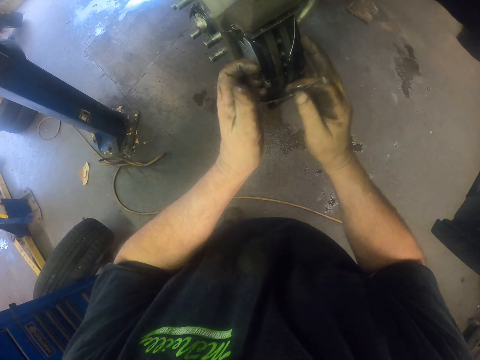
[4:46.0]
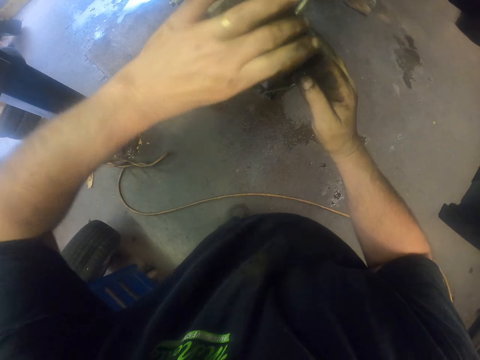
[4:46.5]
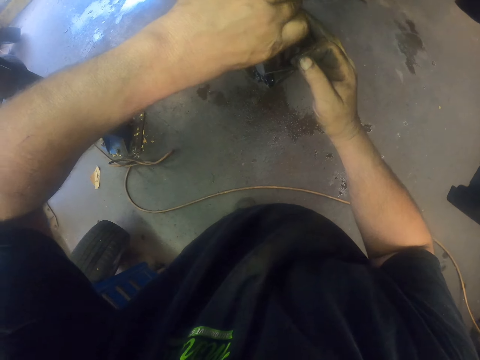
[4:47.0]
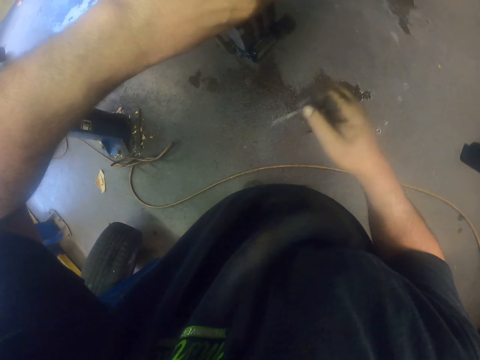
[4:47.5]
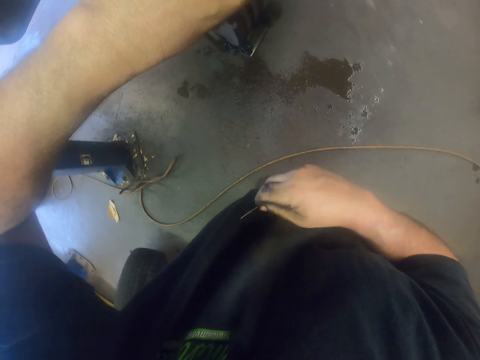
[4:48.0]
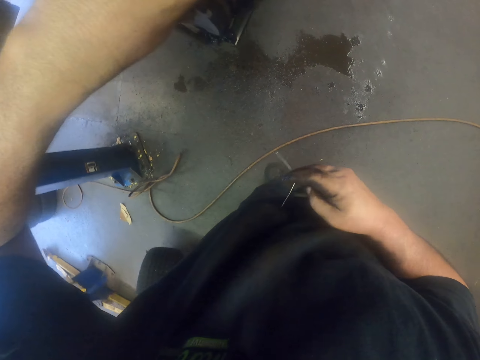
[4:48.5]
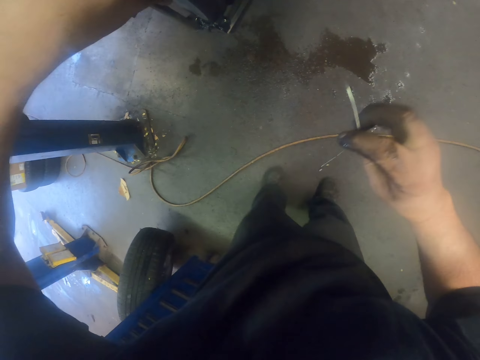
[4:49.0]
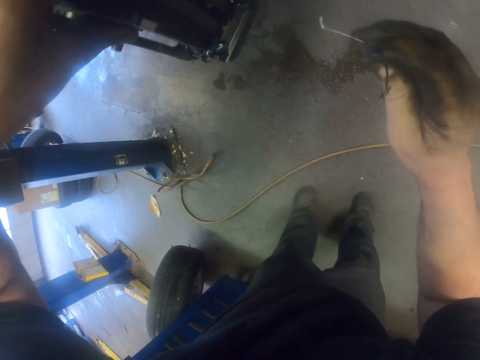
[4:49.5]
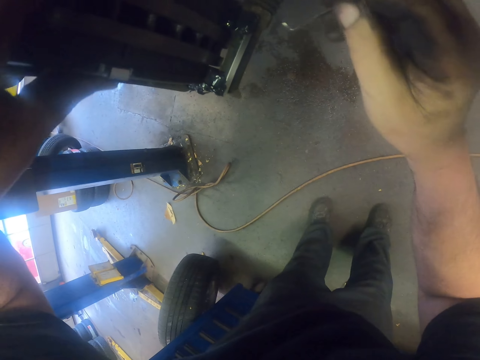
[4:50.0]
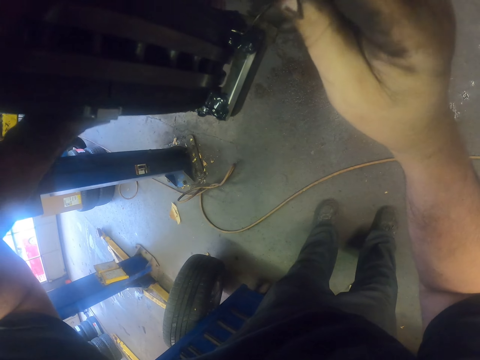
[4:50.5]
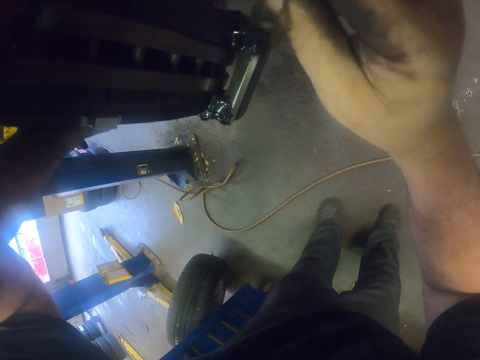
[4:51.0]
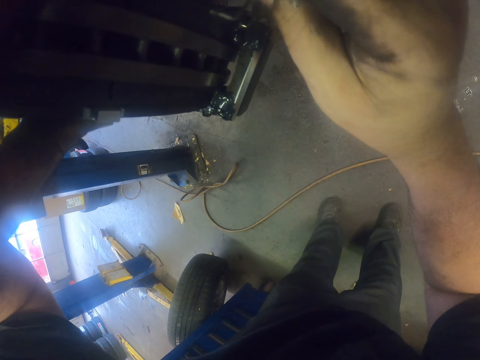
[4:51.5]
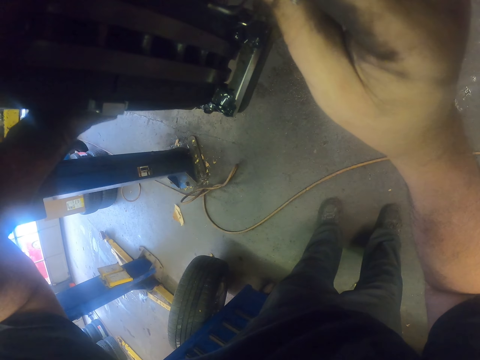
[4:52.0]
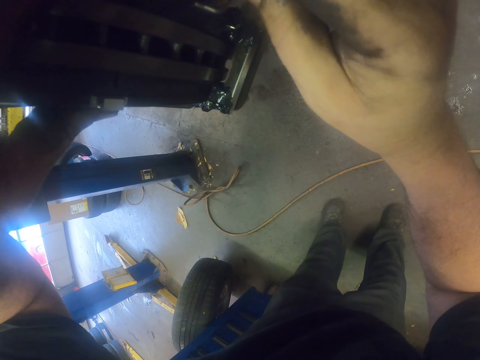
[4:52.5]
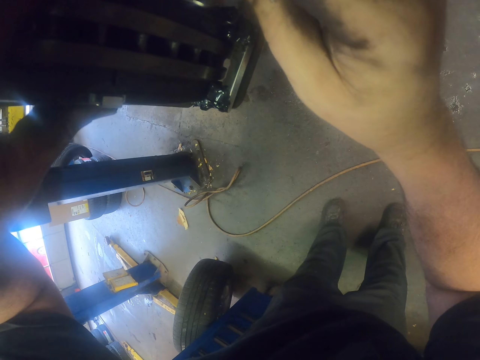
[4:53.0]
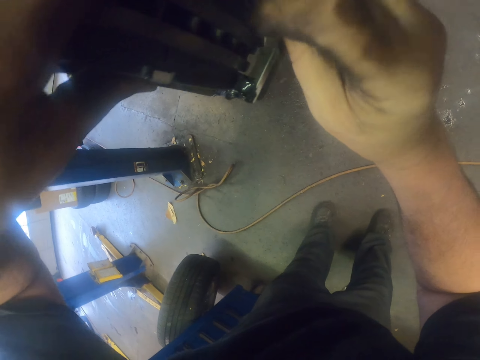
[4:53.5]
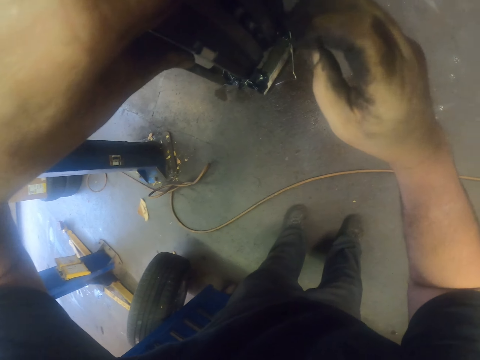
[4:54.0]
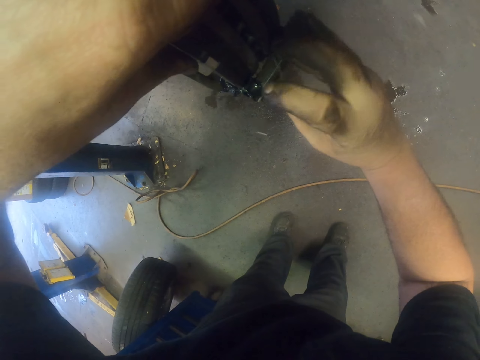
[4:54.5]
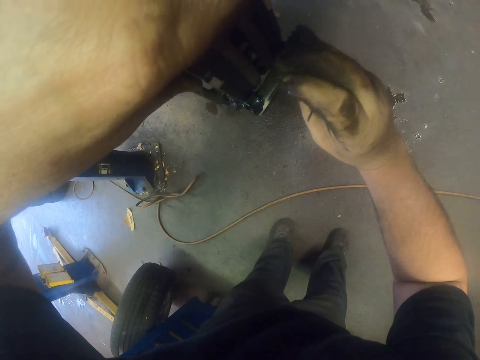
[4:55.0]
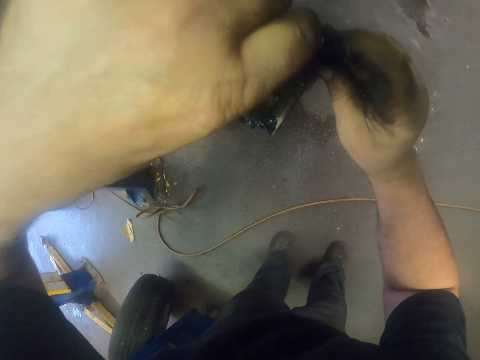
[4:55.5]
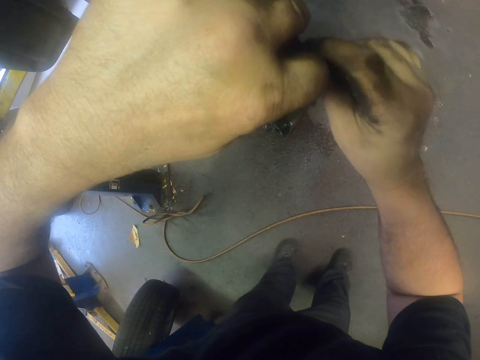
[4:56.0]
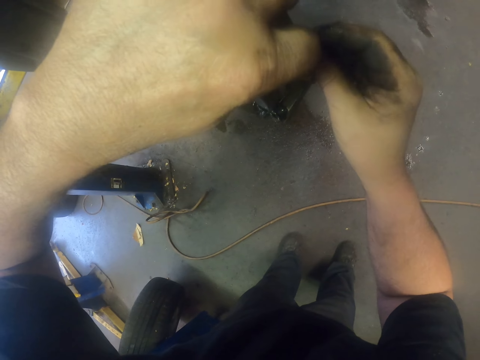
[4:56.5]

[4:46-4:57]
The camera wearer places the wire on the brake caliper.

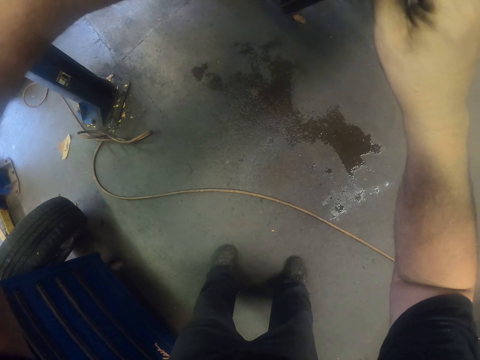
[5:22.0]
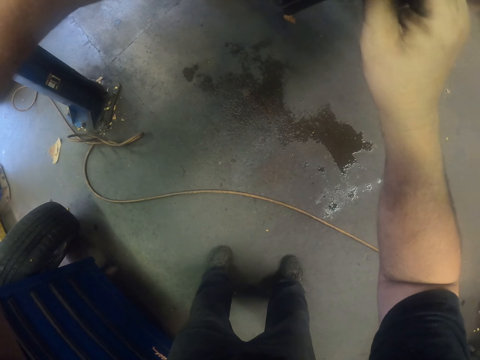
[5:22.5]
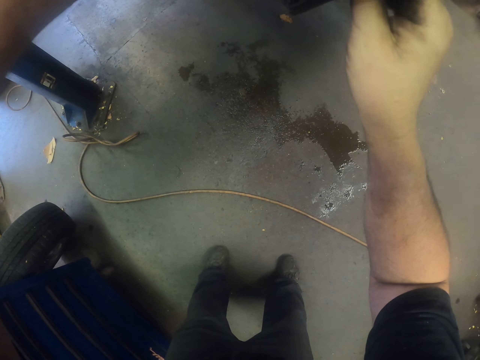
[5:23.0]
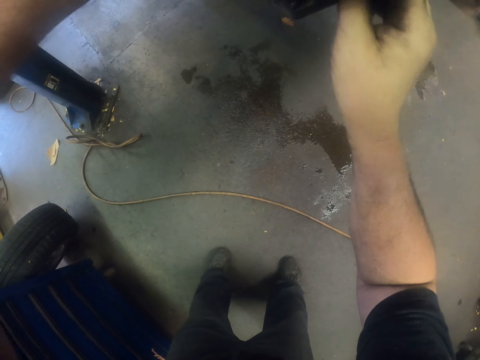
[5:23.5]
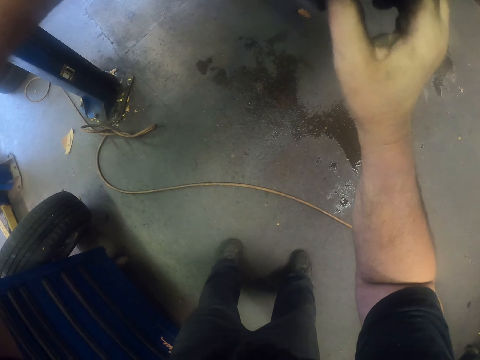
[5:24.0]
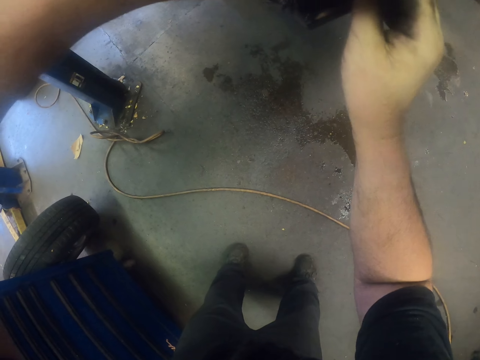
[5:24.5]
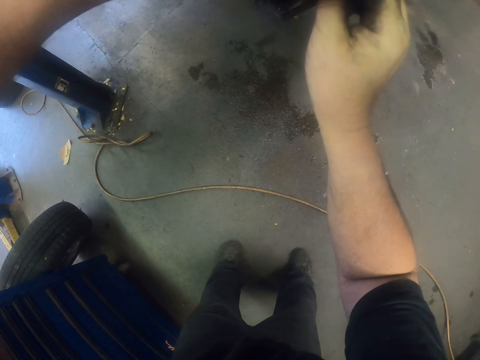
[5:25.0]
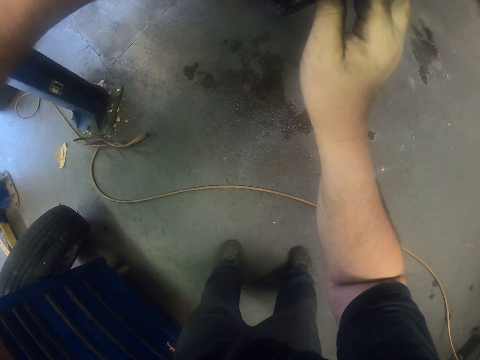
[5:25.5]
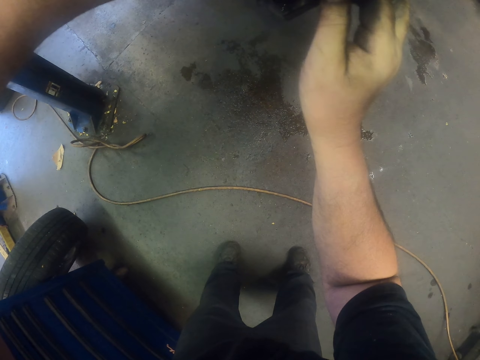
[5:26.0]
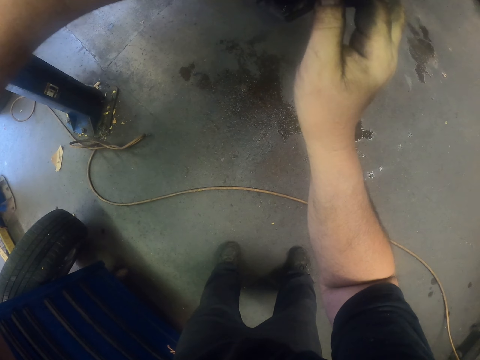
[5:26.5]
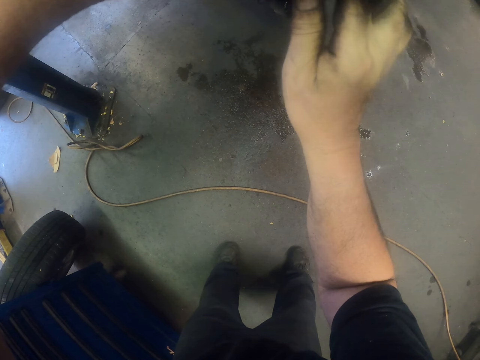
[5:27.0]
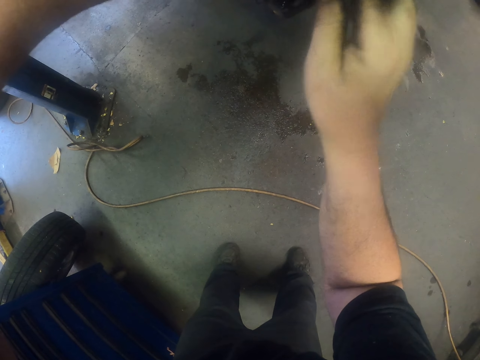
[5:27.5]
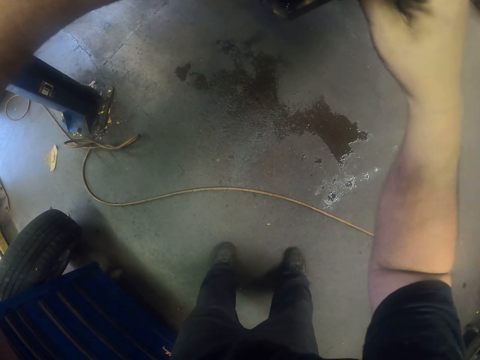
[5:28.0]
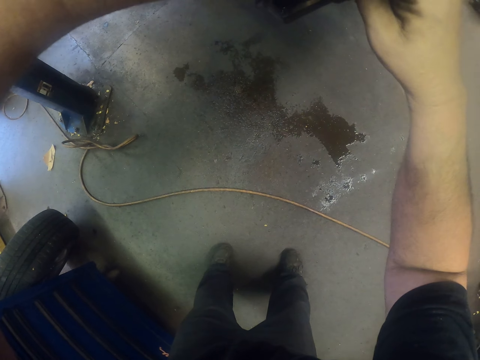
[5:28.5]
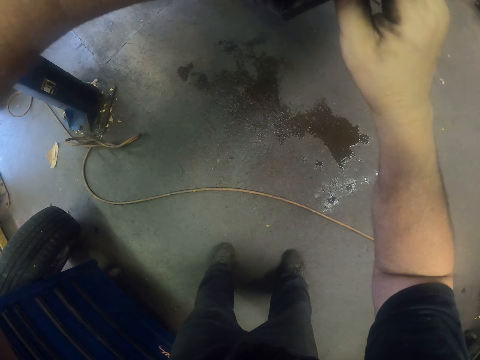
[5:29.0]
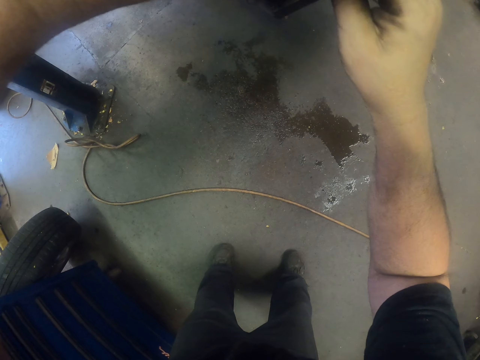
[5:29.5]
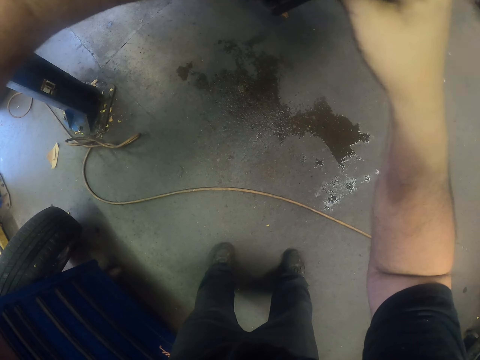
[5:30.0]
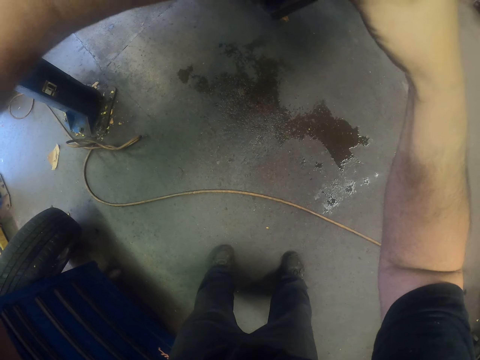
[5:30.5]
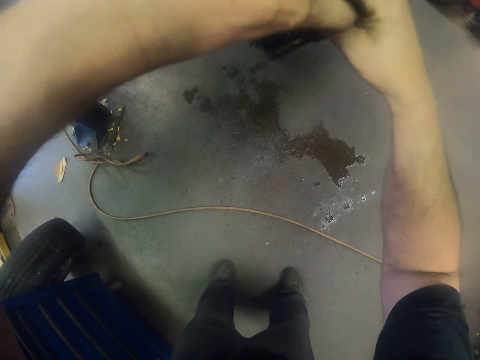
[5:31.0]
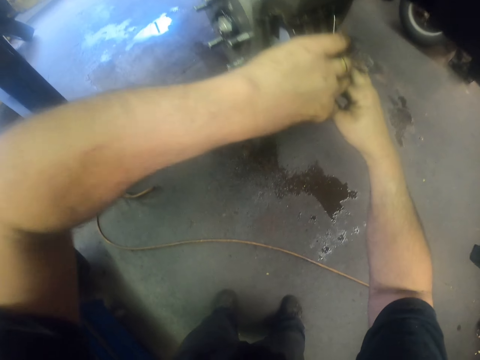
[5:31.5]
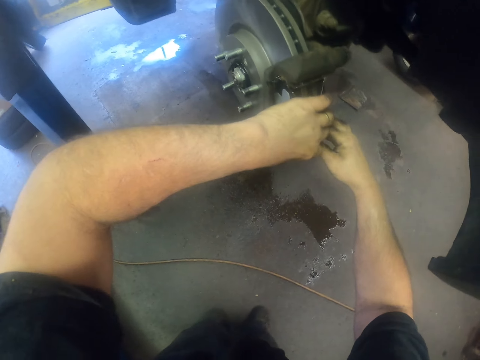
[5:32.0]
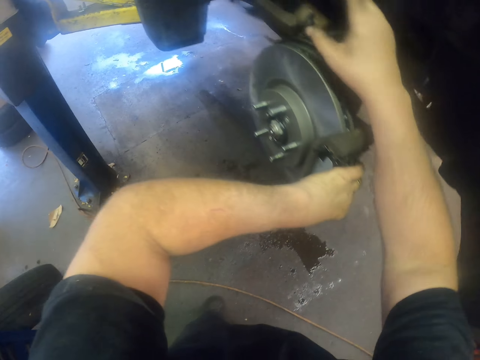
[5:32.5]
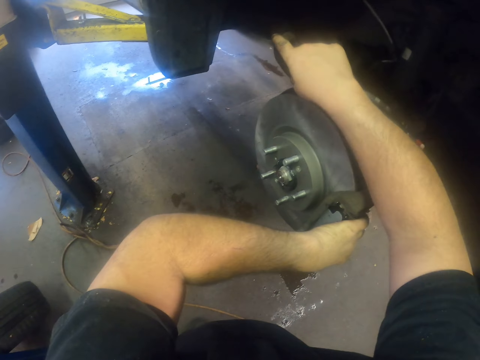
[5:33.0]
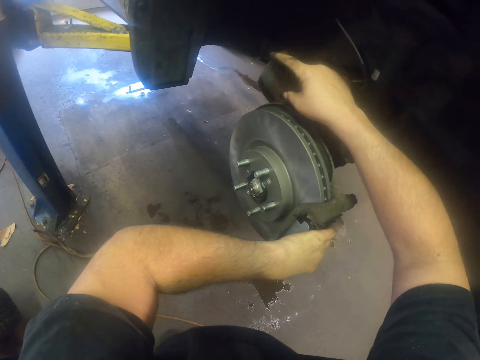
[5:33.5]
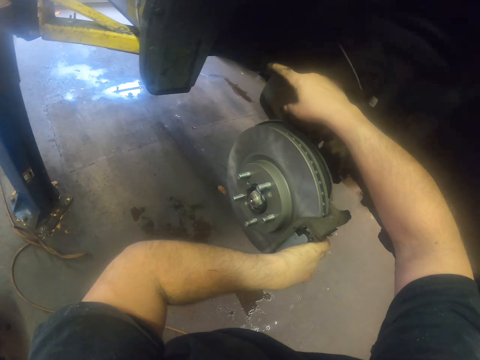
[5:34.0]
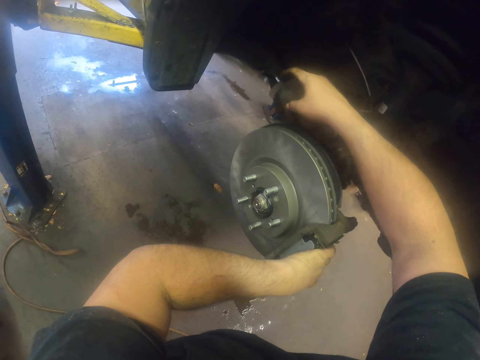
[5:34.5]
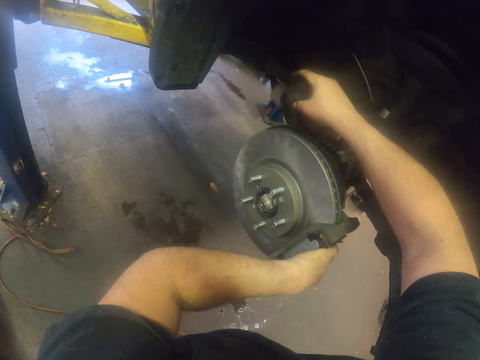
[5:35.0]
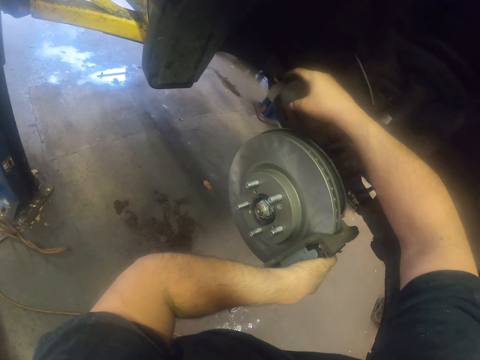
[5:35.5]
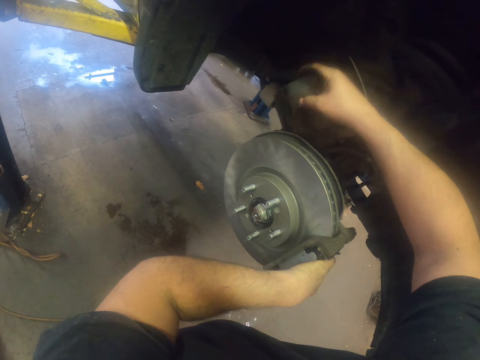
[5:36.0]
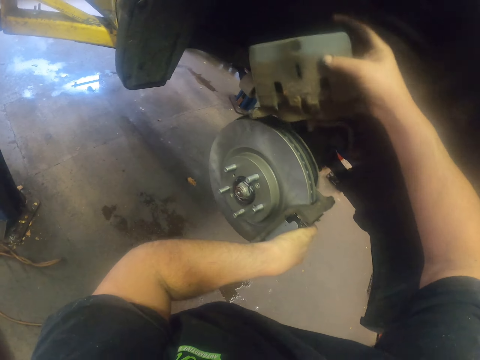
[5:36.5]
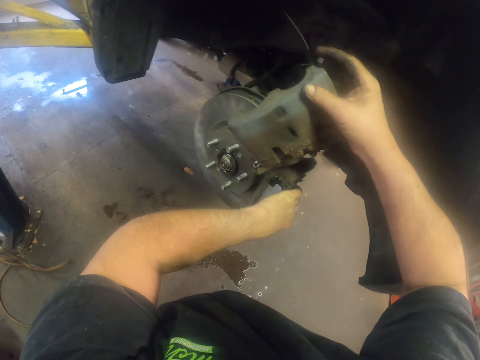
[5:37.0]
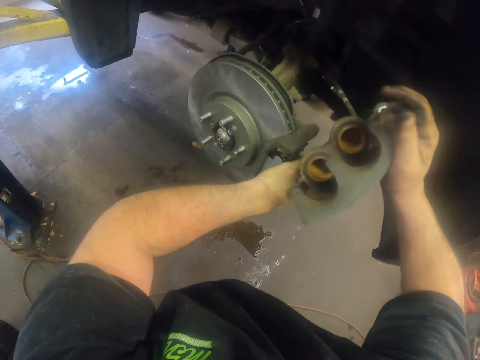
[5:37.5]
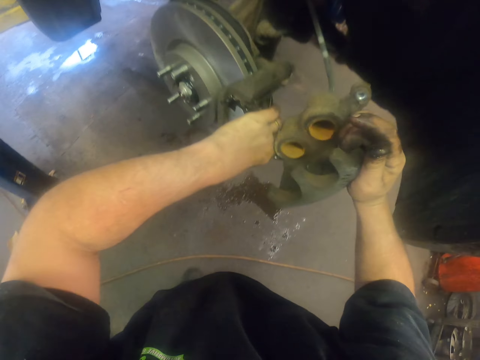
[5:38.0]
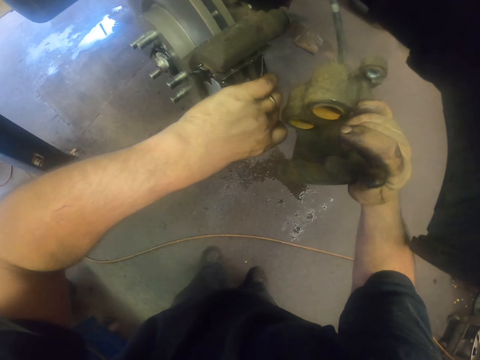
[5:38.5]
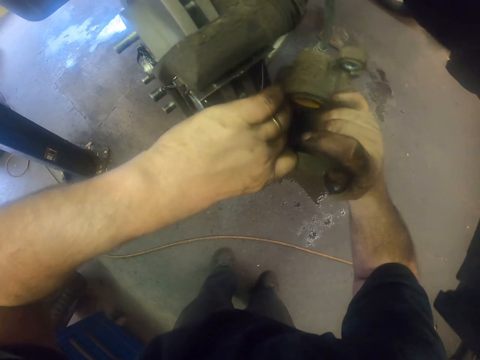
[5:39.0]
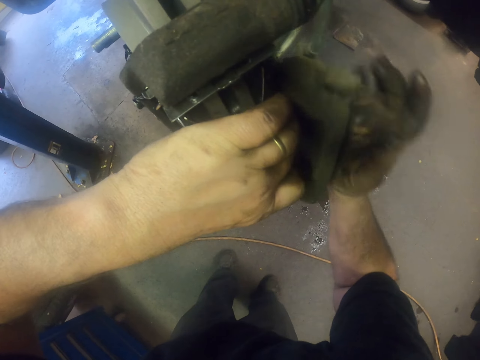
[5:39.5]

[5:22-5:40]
The camera wearer fixes the wire on the brake rotor. They pick up the brake caliper.
